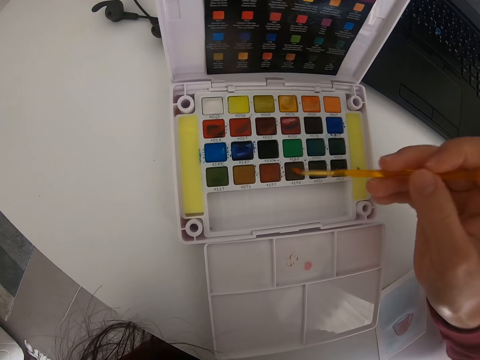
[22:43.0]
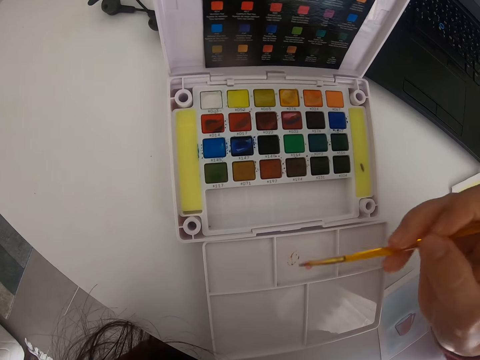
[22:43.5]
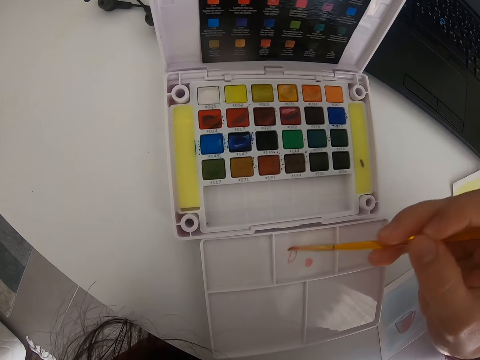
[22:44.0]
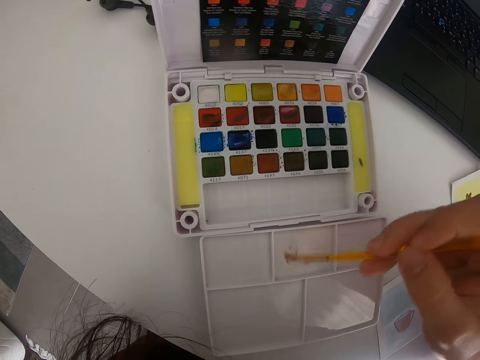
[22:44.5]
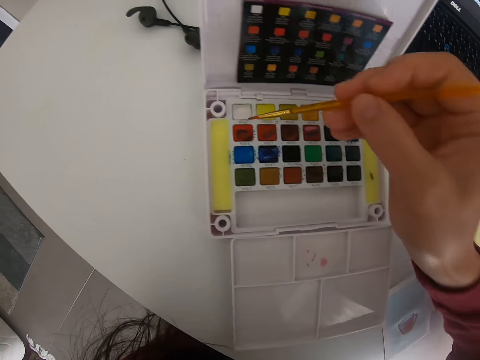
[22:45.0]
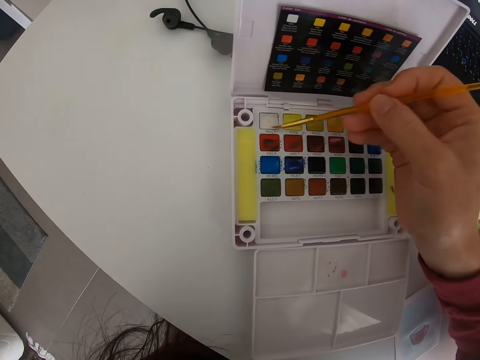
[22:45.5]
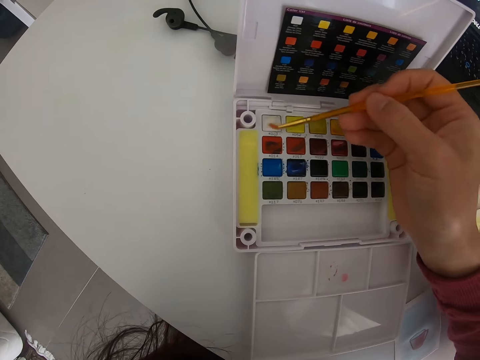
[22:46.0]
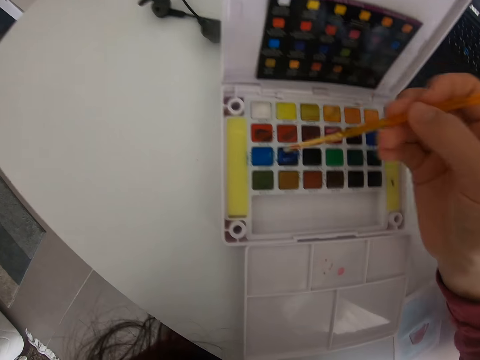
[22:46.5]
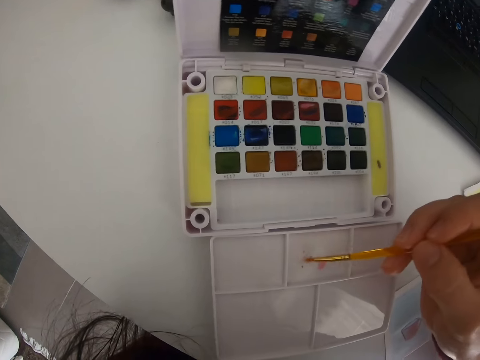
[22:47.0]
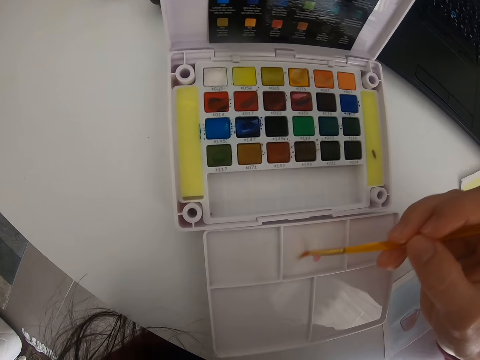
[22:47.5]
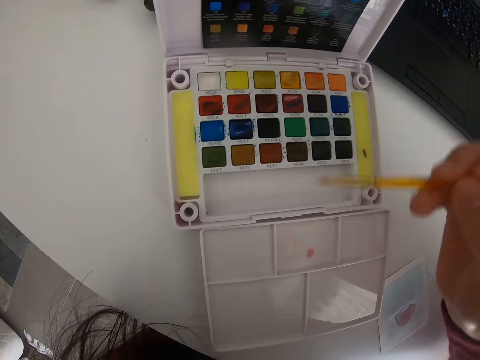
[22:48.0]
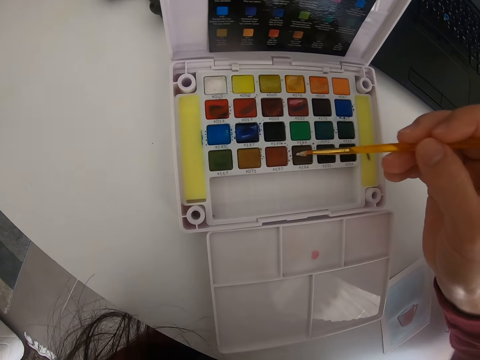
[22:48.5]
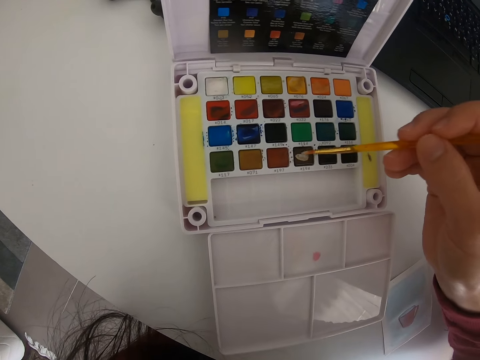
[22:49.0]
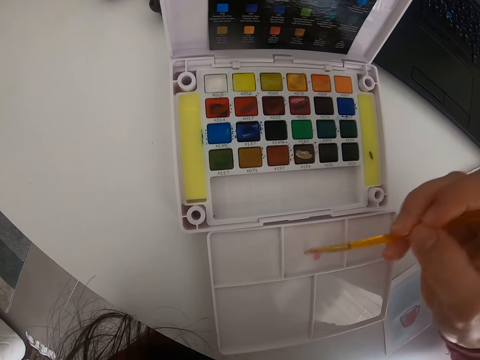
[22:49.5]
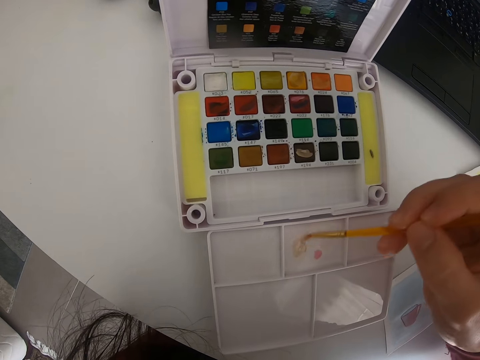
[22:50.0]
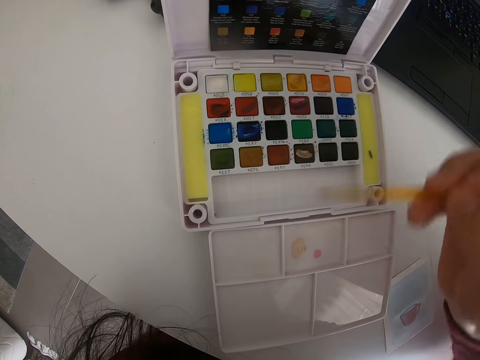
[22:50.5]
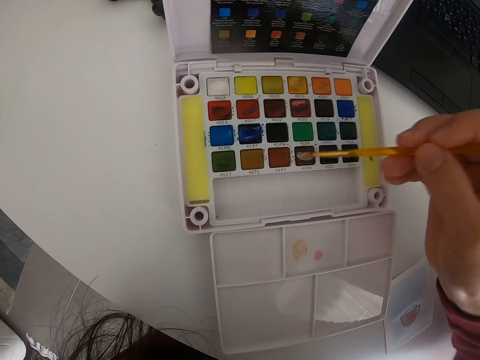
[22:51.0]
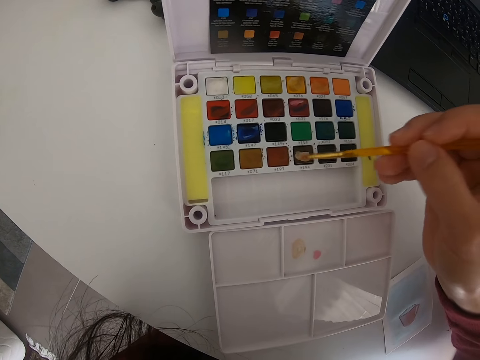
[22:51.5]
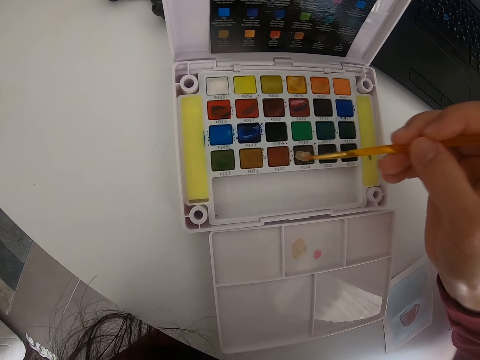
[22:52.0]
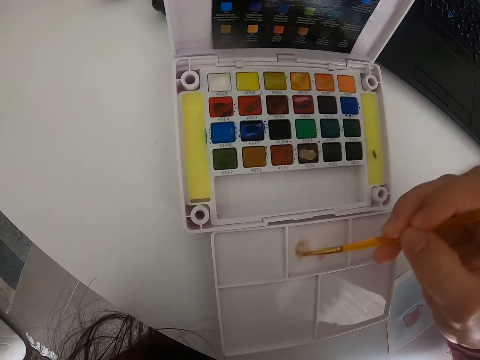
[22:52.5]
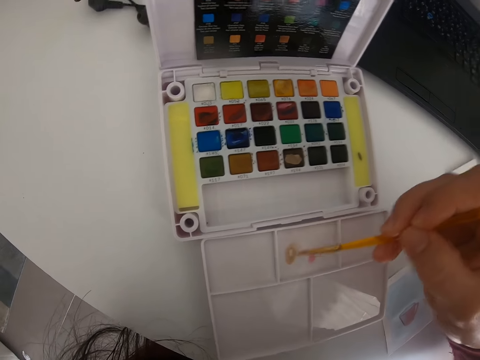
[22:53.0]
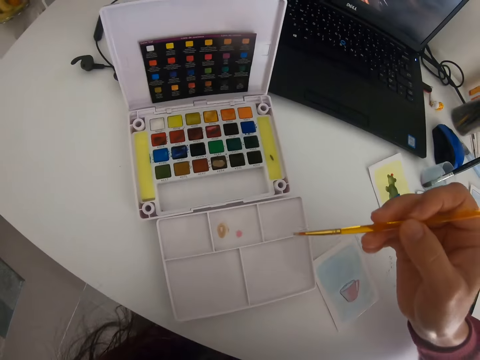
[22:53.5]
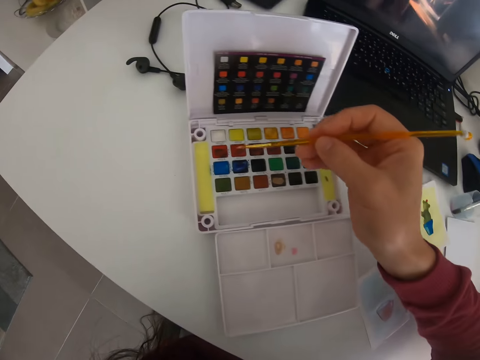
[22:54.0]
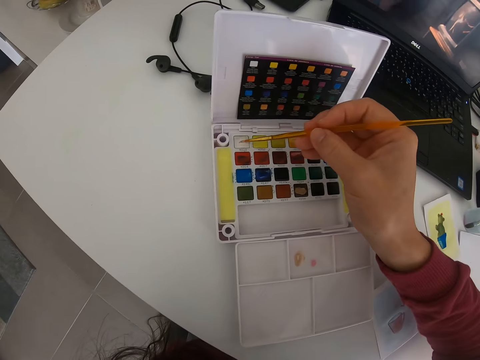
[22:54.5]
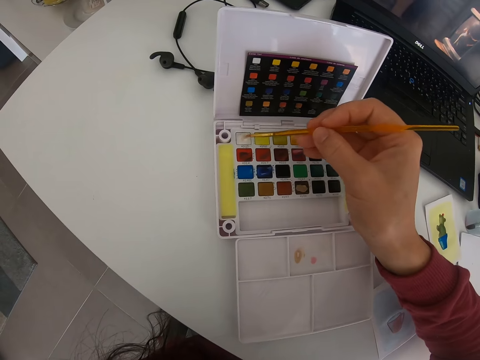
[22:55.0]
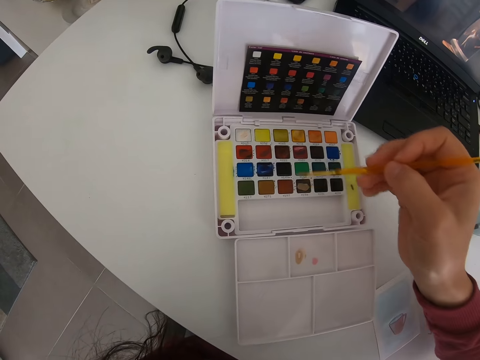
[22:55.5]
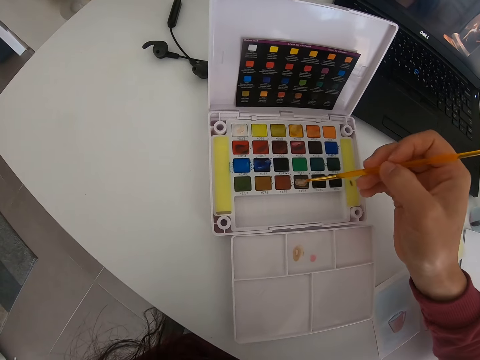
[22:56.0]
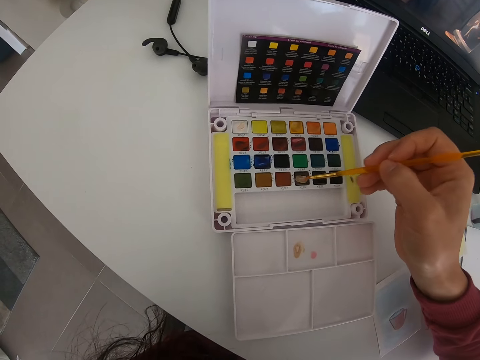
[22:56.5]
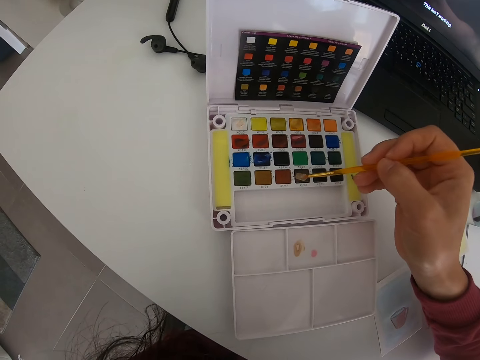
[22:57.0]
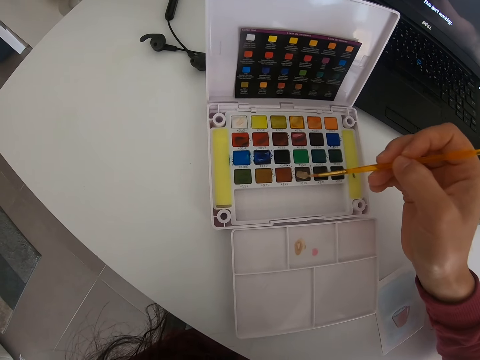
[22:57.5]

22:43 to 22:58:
The camera wearer moves the paint brush. They rub the paint brush in the paint. They move the paint brush. They rub the paint brush on the board. They mix the paint. They move the paint brush. They rub the paint brush on the paint. They move the paint brush. They rub the paint brush on the board. They move the paint brush. They rub the paint brush on the paint. They move the paint brush. They rub the paint brush on the board. They move the paint brush. They rub the paint brush on the paint. They move the paint brush. They rub the paint brush on the board. They move the paint brush. They rub the paint brush on the paint. They move the paint brush. They rub the paint brush on the paint.

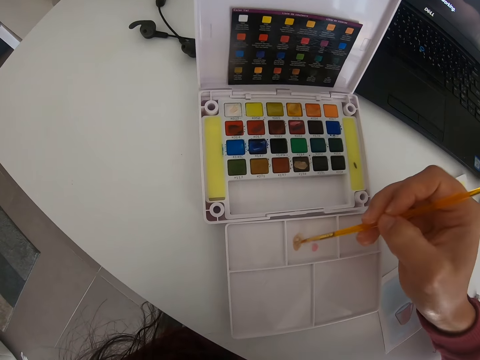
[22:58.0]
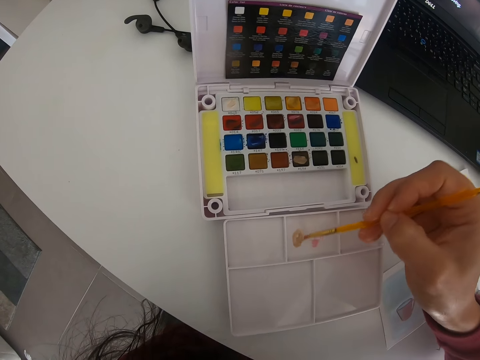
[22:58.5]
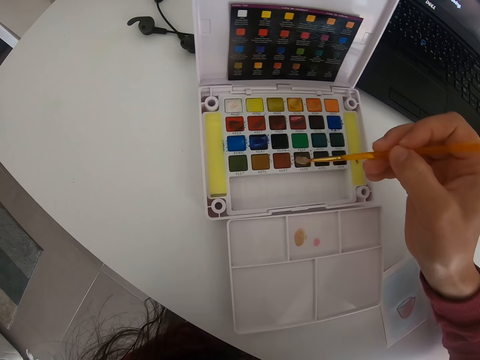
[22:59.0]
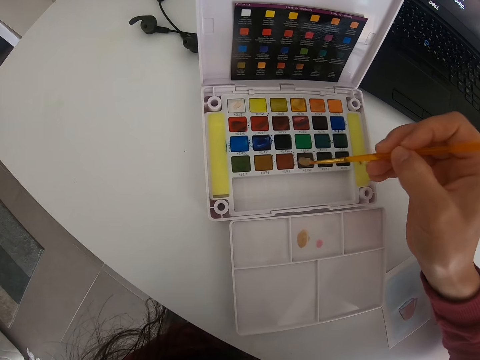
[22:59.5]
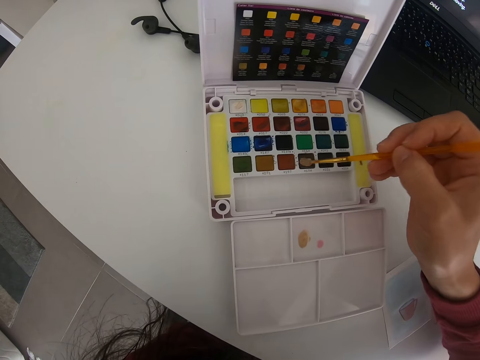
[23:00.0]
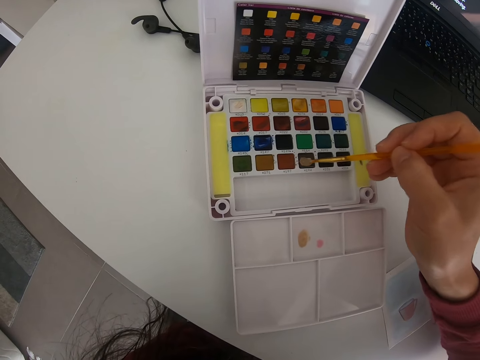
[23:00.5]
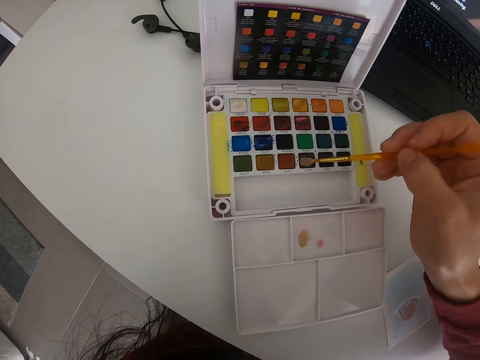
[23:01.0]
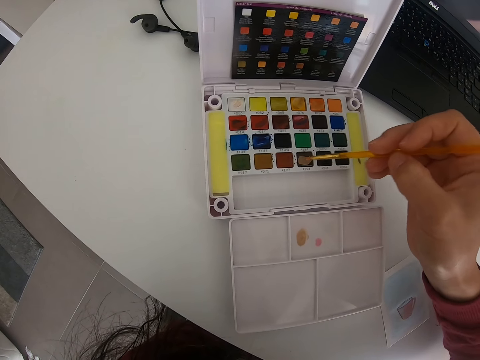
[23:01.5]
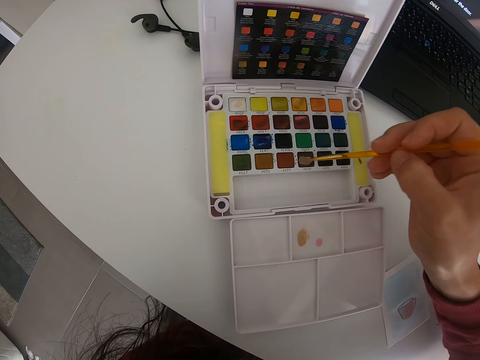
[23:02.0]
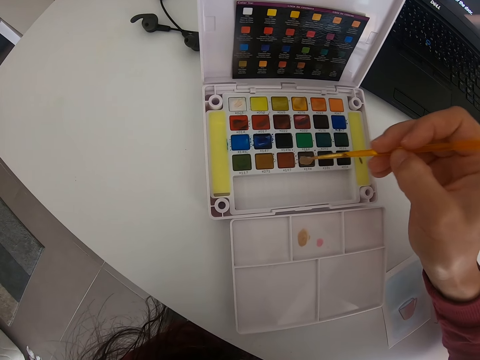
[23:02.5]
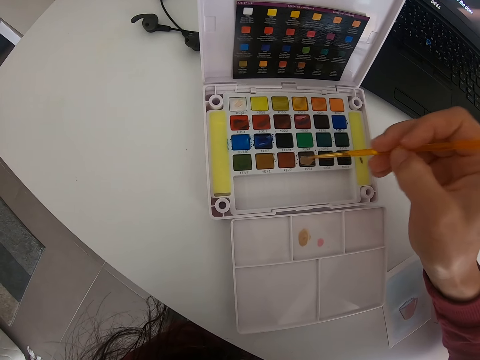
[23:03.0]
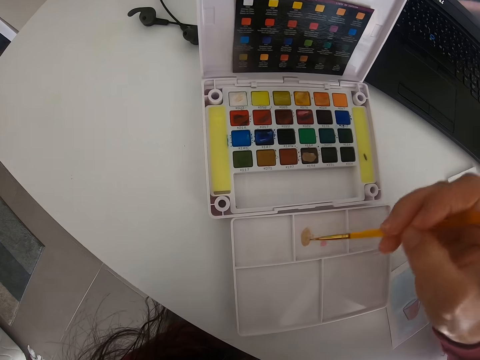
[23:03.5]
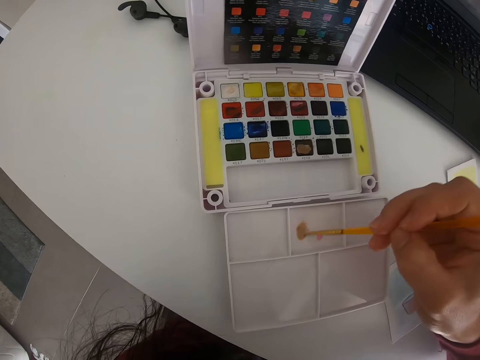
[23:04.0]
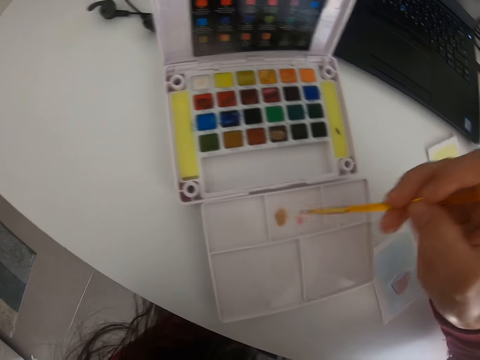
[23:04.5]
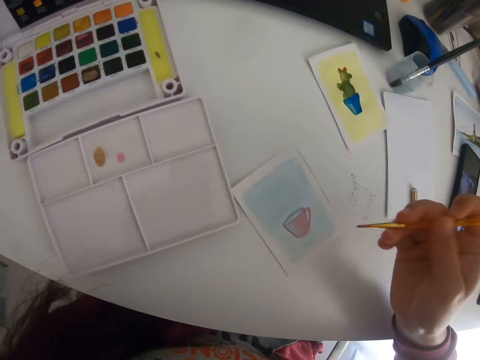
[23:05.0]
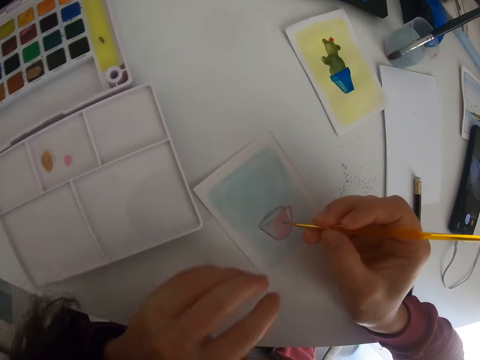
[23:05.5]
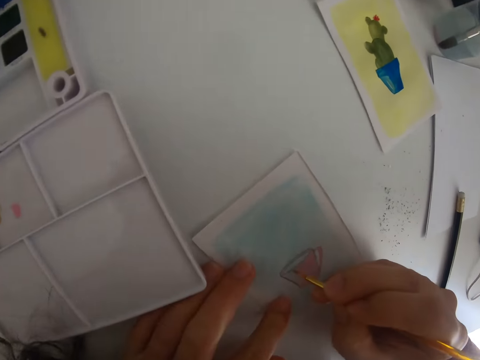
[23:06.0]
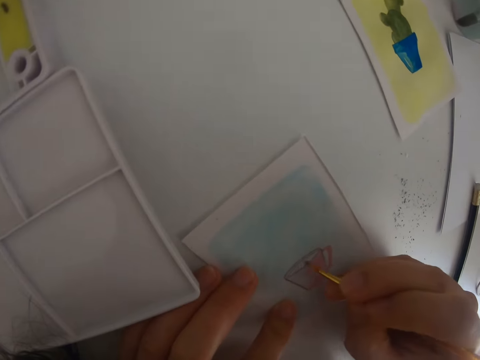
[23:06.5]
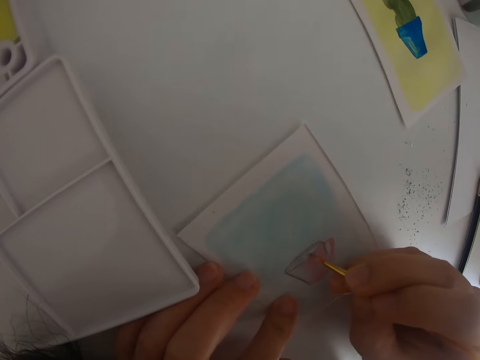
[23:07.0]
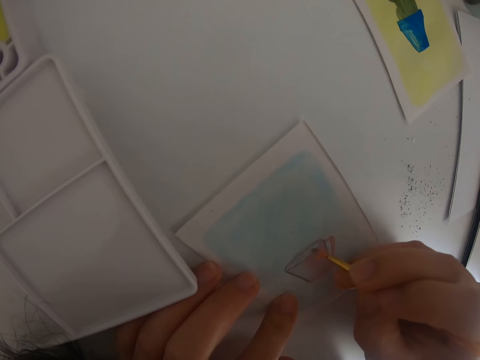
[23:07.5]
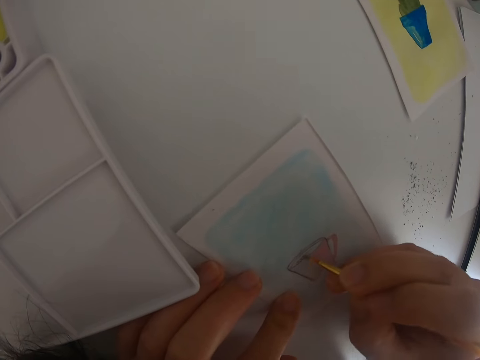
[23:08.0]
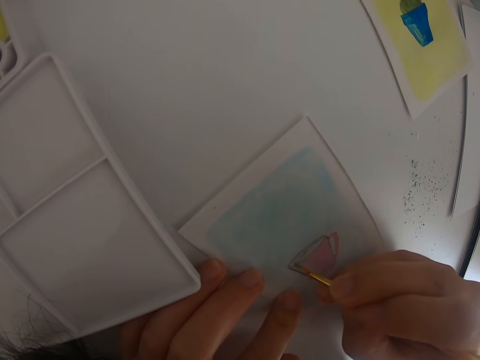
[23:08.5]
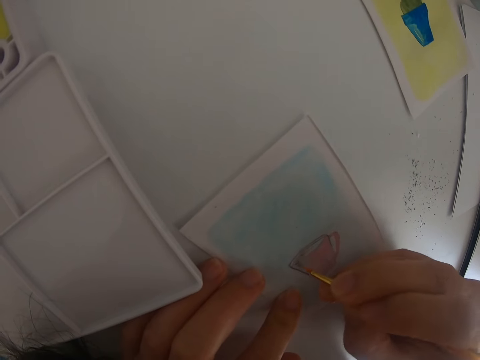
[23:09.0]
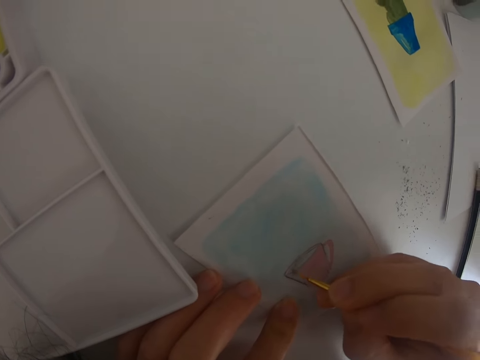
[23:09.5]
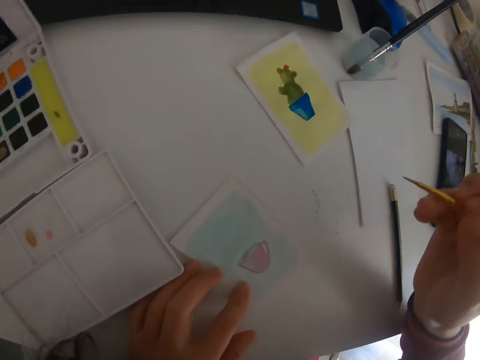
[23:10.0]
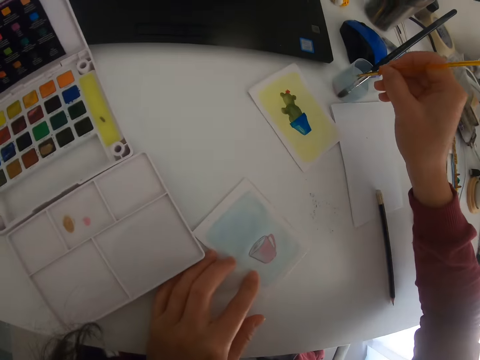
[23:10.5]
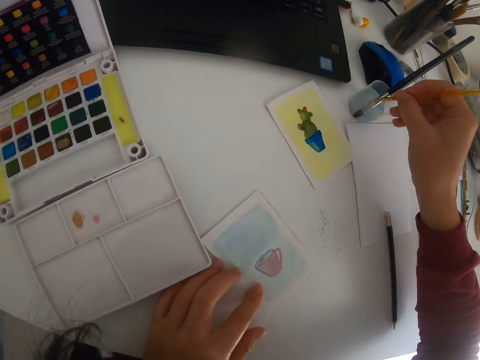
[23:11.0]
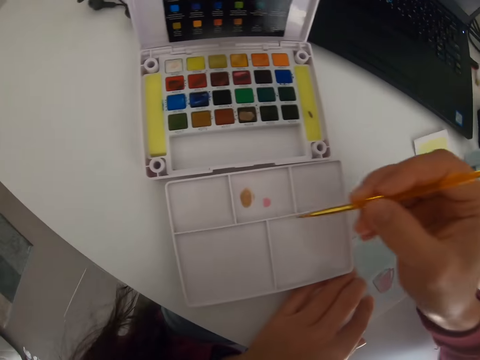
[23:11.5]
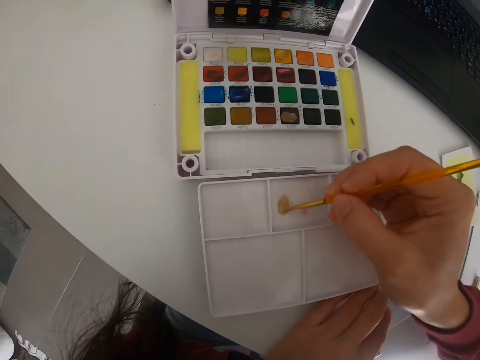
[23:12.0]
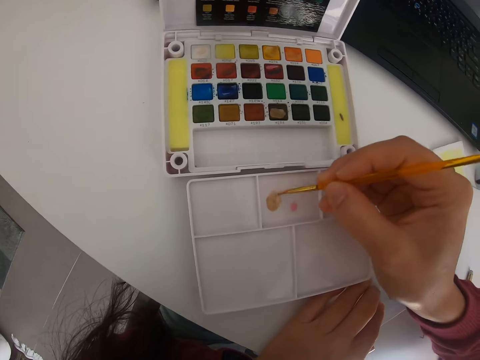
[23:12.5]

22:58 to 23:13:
The camera wearer moves the paint brush. They rub the paint brush on the board. They move the paint brush. They rub the paint brush on the paint. They move the paint brush. They rub the paint brush on the board. They move the paint brush. They paint a drawing on a piece of paper. They hold down the paper with the left hand. They paint the drawing on the piece of paper. They move the paint brush. They dip the paint brush in the water. They move the paint brush. They dip the paint brush in the mixed paint. They rub the paint brush on the board.
